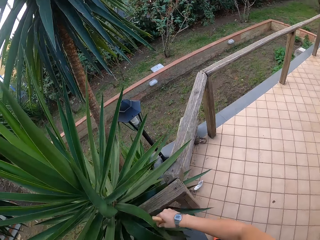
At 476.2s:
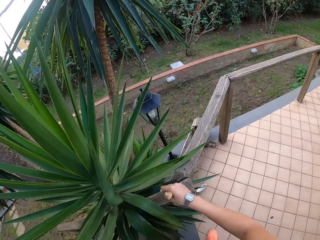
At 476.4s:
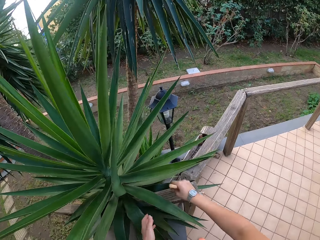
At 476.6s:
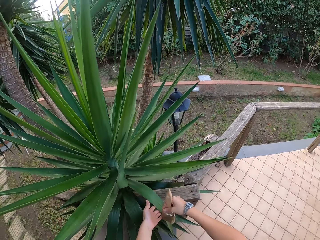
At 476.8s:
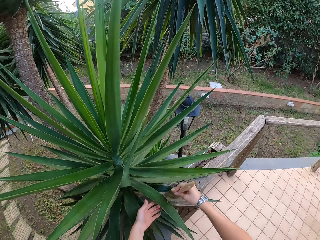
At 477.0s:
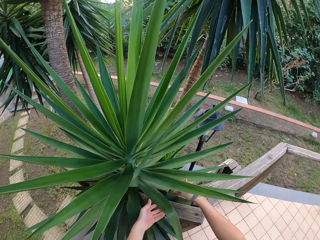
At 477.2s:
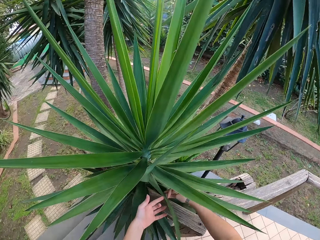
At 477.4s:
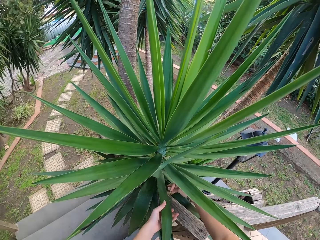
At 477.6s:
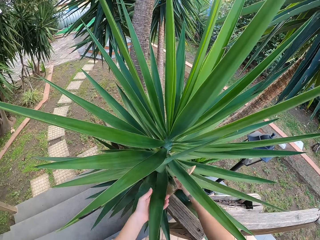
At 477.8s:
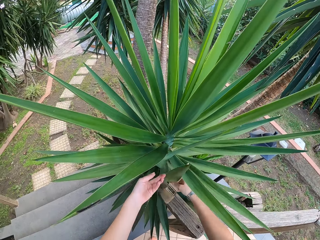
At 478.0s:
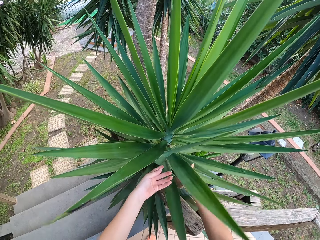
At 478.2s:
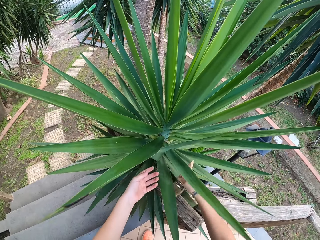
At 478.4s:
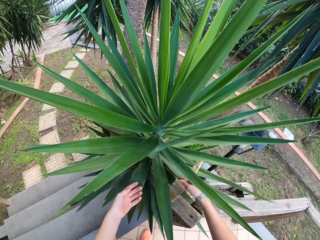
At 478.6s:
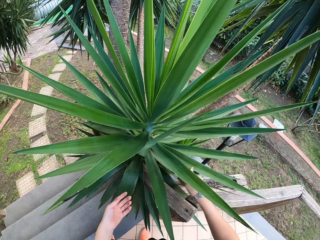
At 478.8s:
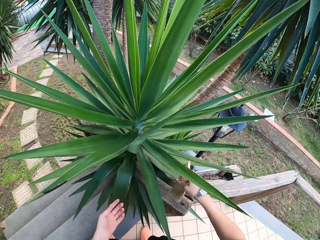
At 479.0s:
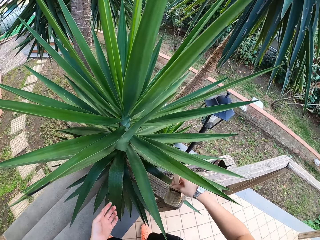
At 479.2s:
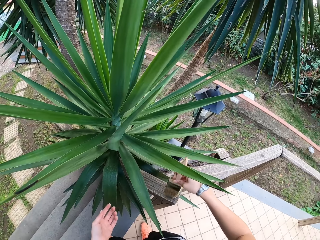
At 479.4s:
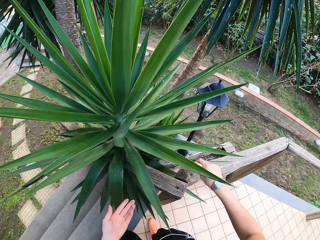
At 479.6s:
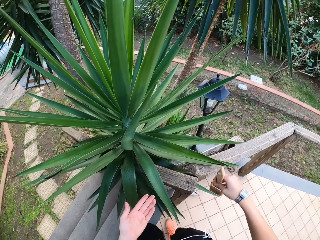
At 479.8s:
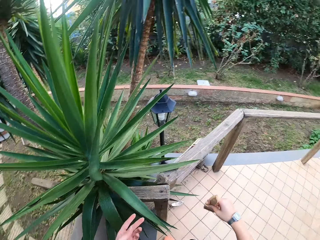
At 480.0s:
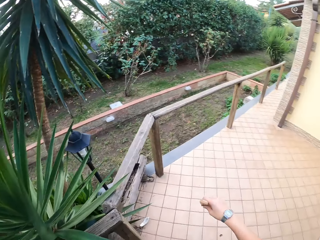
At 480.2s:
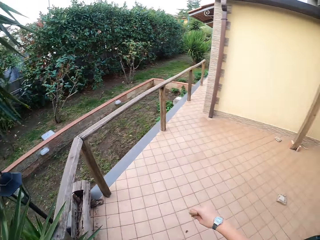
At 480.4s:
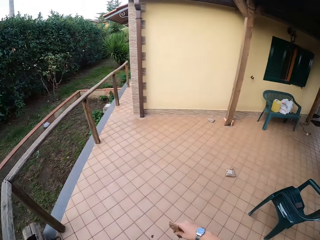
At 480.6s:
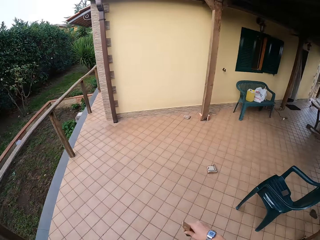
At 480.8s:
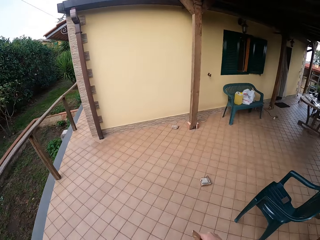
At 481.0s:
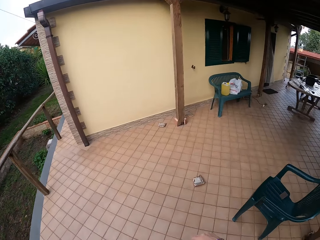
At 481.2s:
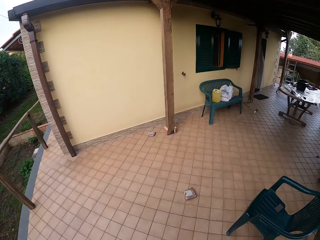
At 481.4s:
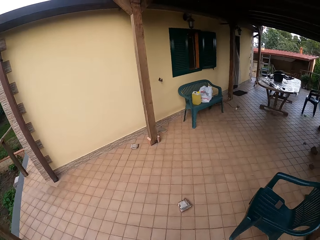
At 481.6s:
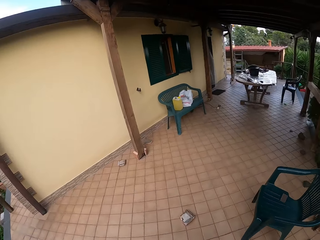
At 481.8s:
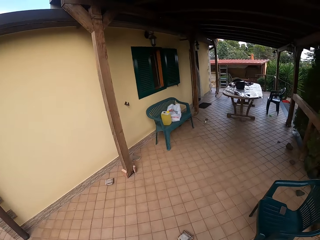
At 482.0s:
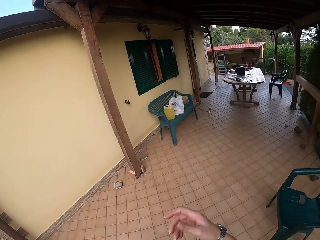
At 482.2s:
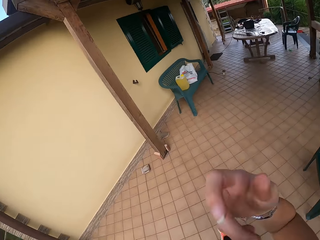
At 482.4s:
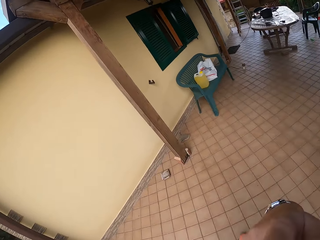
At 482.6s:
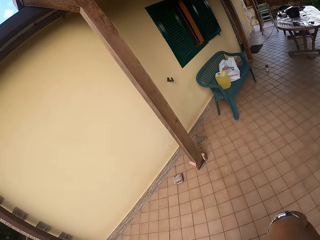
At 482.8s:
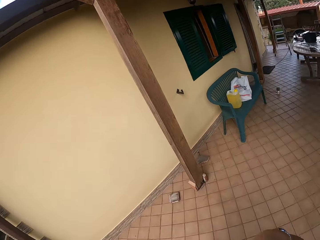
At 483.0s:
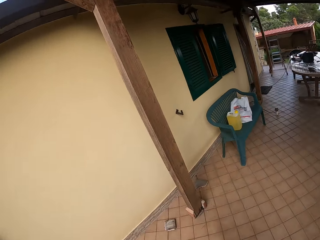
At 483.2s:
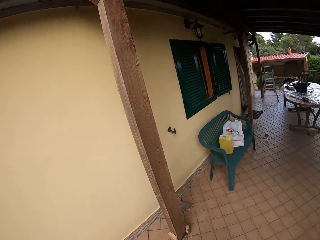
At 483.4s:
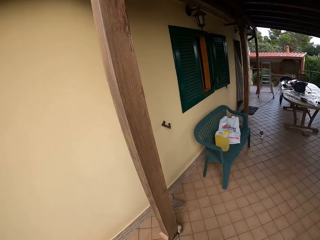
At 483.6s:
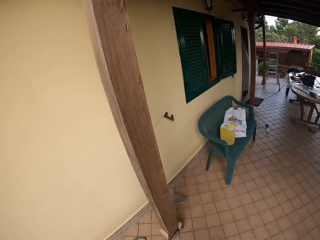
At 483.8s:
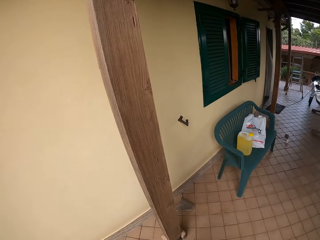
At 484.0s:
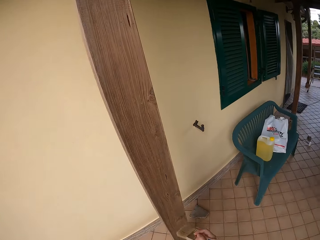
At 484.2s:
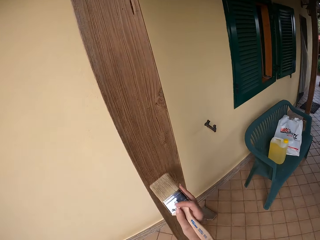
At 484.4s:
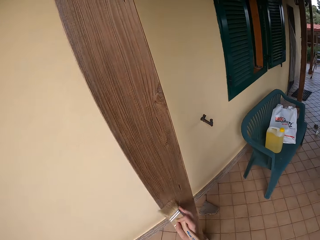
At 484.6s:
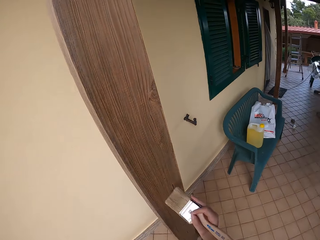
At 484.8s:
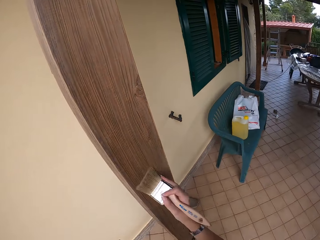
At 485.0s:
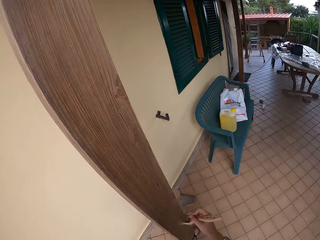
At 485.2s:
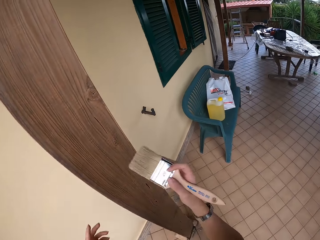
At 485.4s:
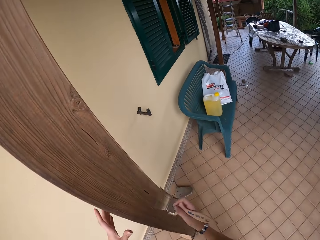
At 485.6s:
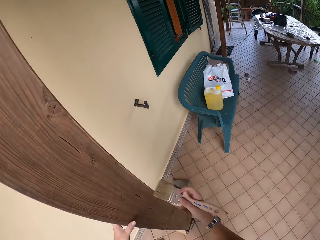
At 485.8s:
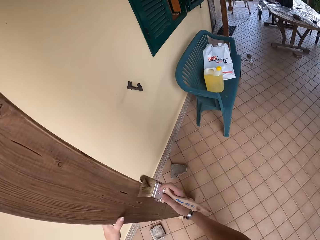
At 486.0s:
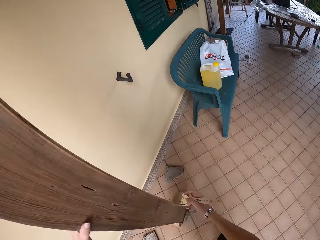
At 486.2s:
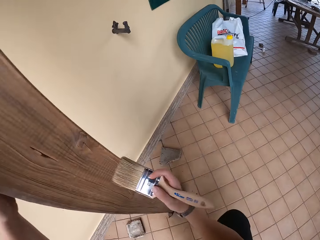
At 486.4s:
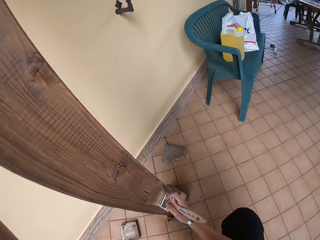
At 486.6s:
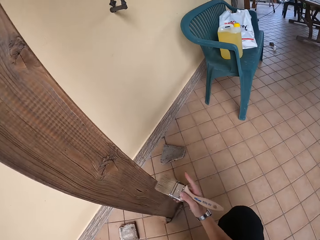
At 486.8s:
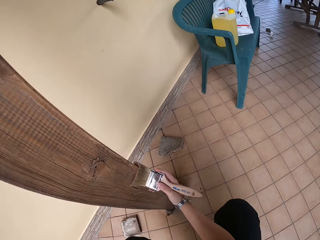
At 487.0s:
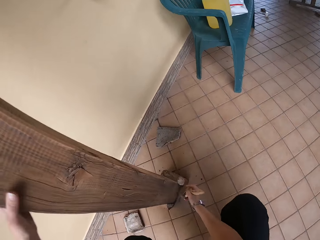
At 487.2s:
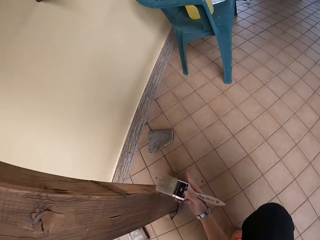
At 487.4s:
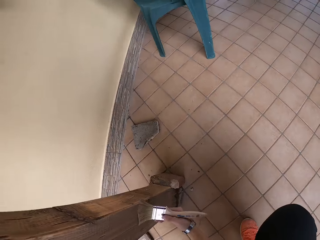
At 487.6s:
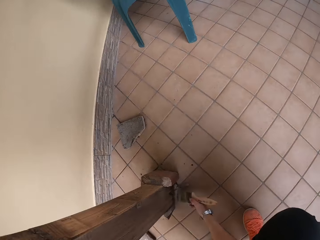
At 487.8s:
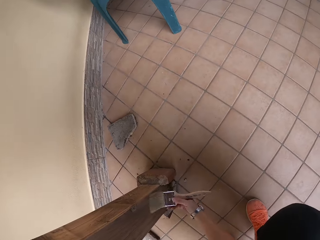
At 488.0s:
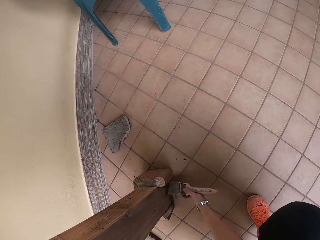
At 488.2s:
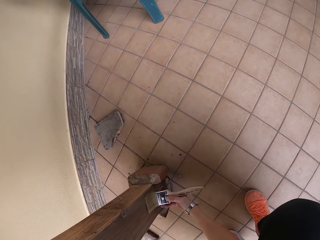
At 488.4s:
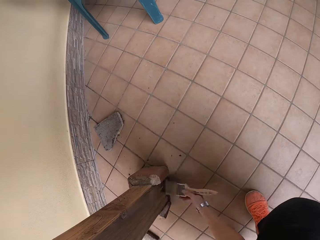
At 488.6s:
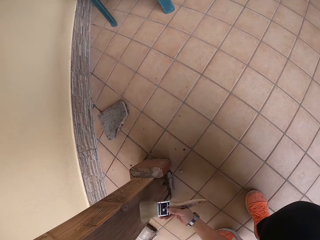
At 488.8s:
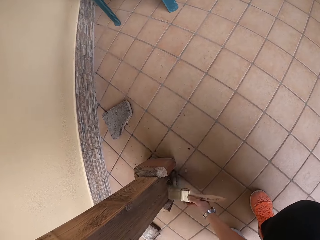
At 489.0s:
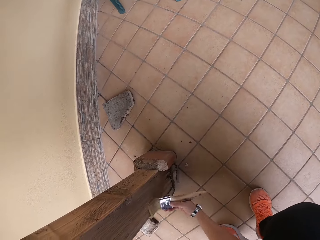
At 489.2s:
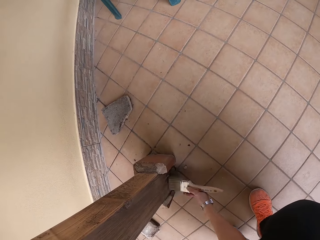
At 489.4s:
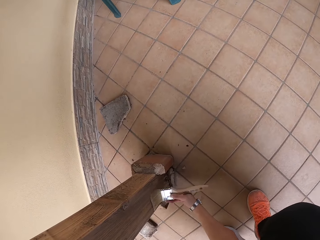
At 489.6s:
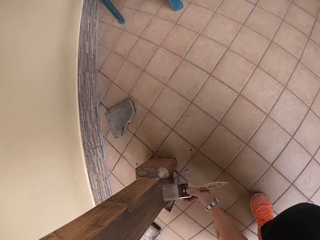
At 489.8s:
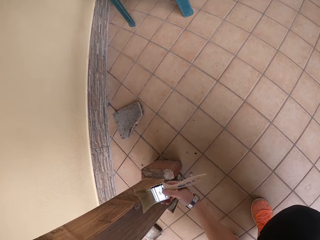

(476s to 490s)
The camera wearer lifts the right hand. She wipes the wooden handrail with the paintbrush in her right hand. She pushes the sisal leaves. She brushes the wood with the paintbrush. She walks around, lifts the right hand and walks around. She wipes the wood with the paintbrush in her right hand. She holds the wood with the left hand. She brushes the wood with the paintbrush.

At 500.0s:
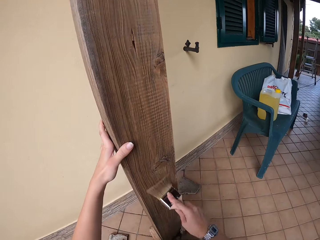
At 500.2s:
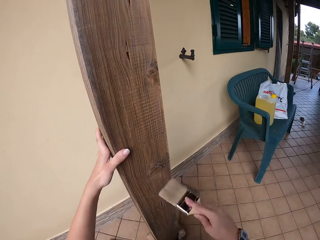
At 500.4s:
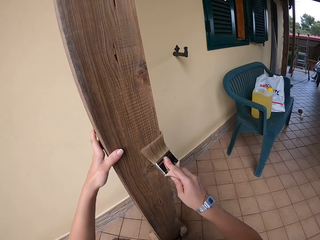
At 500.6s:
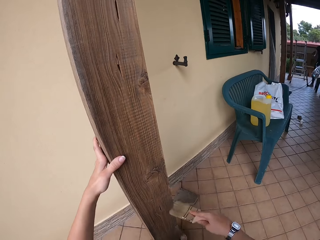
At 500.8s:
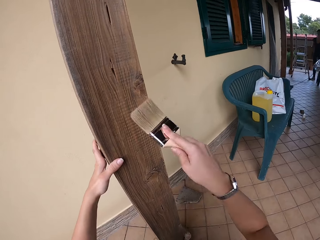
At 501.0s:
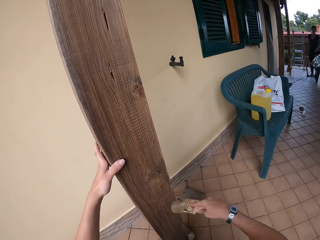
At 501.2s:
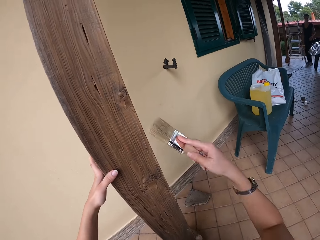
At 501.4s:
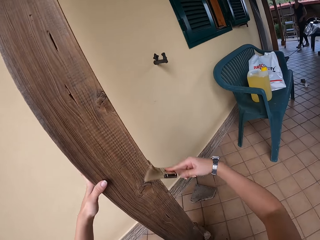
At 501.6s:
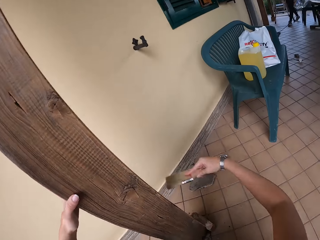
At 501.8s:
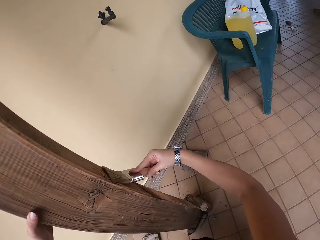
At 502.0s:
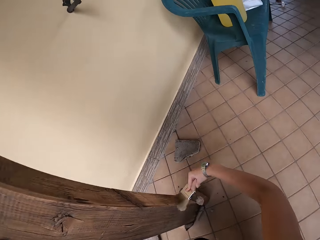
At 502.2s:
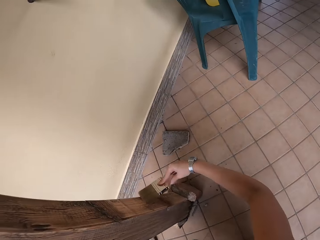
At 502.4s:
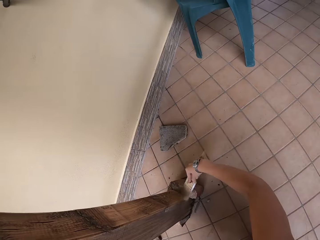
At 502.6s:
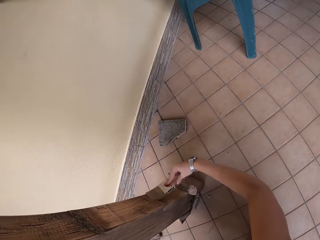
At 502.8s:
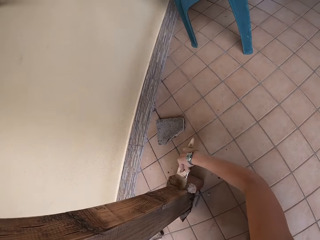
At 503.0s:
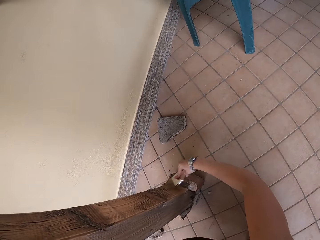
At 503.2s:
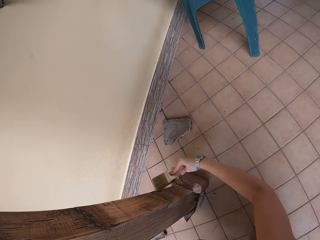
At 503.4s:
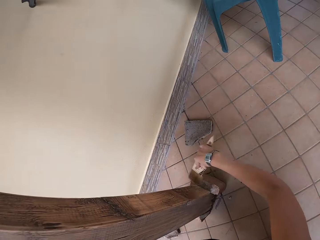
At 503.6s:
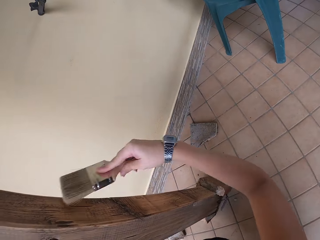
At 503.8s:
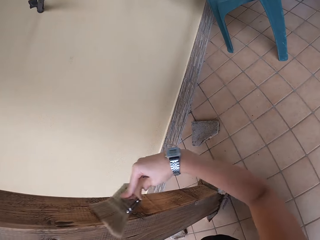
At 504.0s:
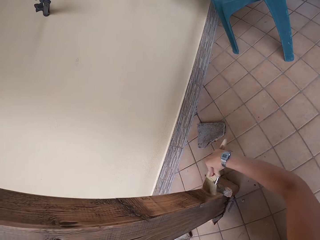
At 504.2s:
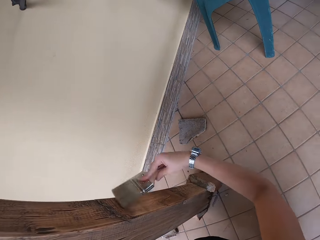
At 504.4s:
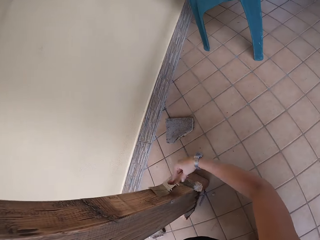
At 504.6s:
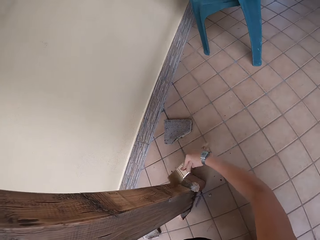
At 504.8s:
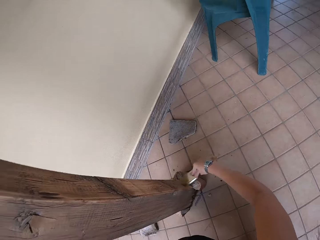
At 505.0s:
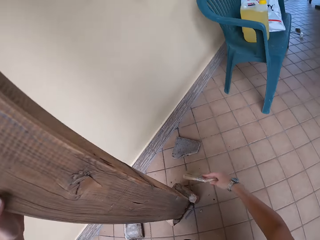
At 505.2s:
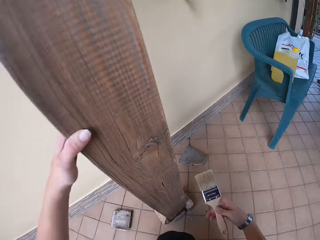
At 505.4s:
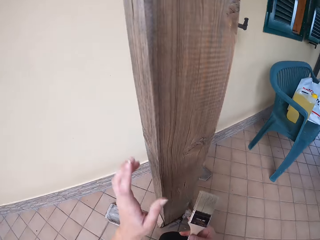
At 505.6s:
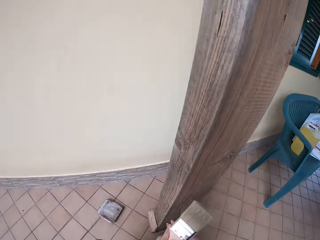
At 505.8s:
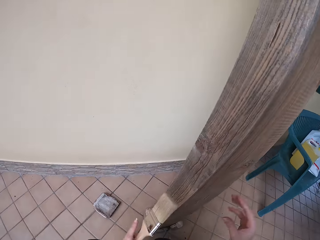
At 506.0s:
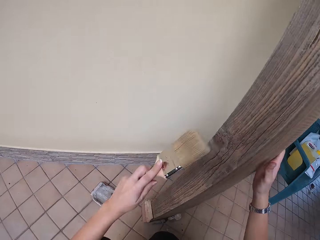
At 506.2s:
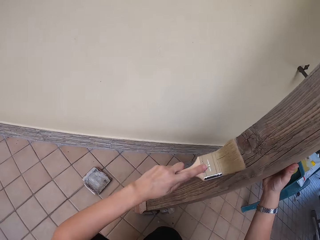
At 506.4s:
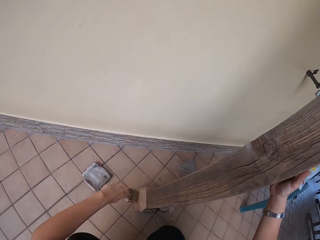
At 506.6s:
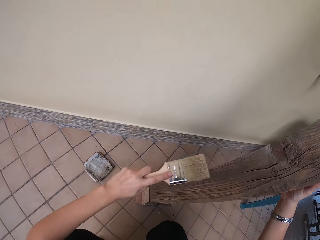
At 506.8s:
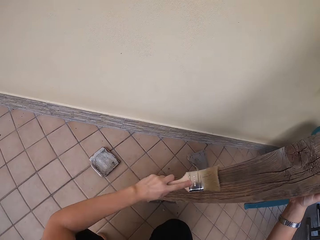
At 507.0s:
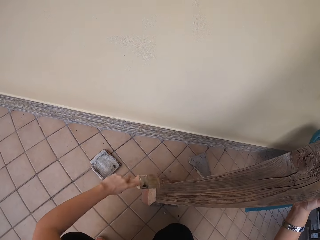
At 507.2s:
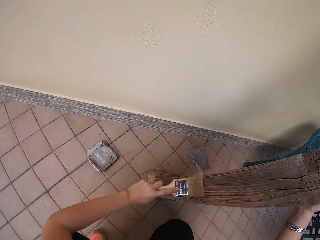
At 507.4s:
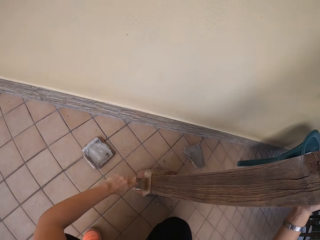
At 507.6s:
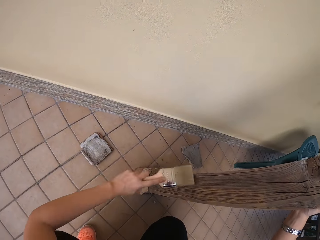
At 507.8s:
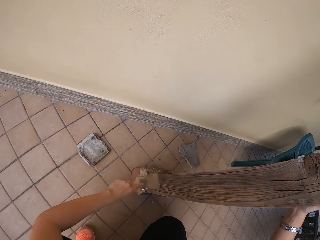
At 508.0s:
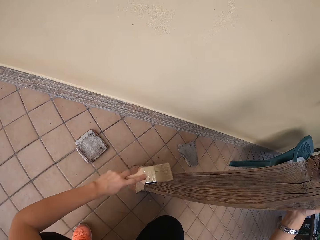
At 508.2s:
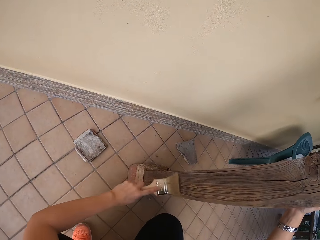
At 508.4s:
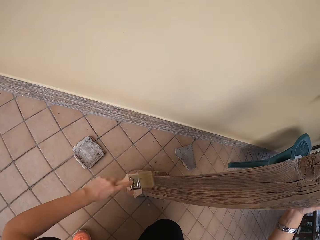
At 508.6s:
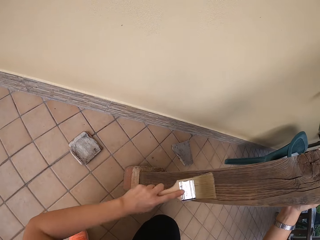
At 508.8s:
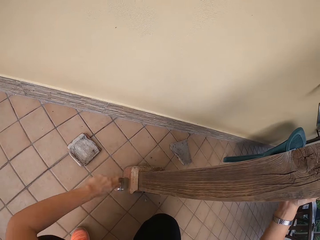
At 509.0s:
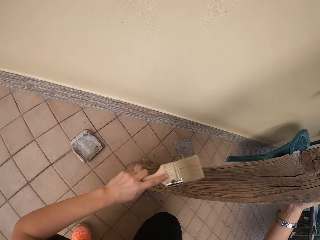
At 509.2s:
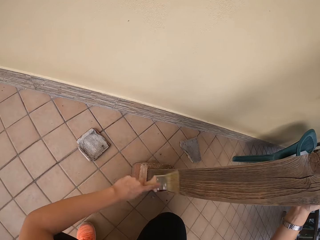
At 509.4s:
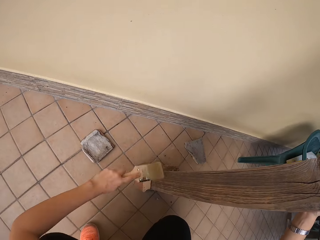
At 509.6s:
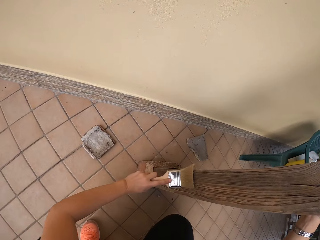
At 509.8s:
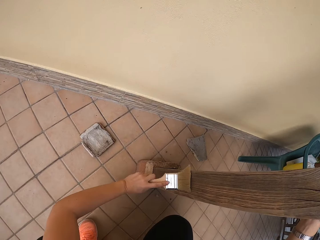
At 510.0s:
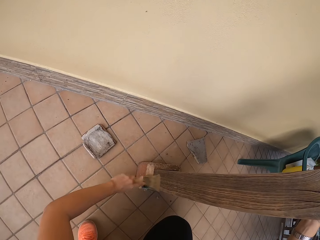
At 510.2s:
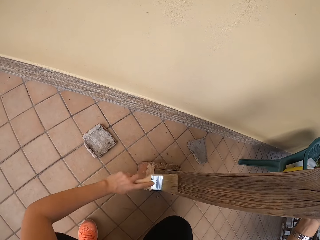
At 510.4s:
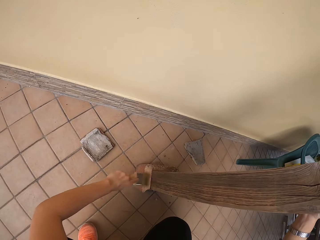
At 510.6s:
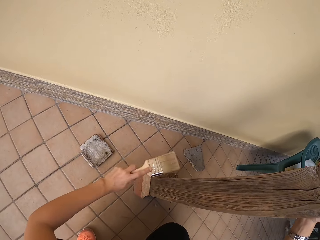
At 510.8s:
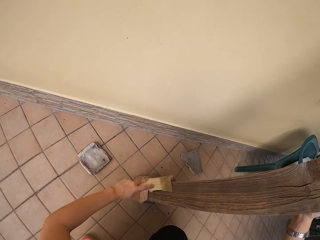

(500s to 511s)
The camera wearer moves the left hand. She brushes the wood with a paintbrush. She moves the paintbrush to her left hand. She lifts both hands. She touches the wood with her right hand. She wipes the wooden handrail with the paintbrush in her left hand.
